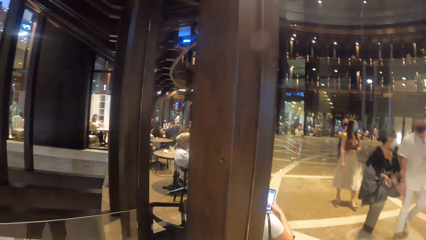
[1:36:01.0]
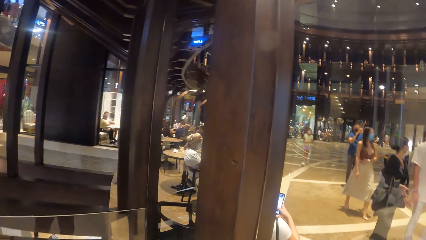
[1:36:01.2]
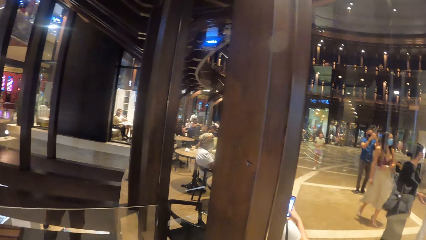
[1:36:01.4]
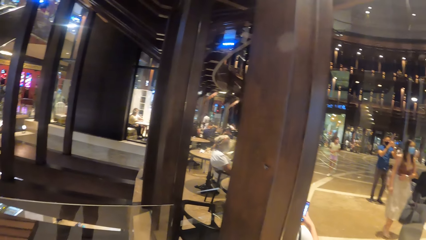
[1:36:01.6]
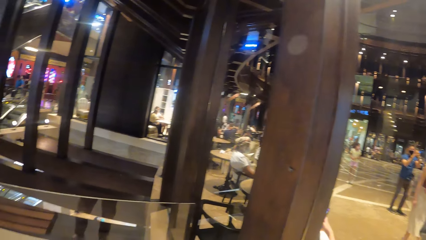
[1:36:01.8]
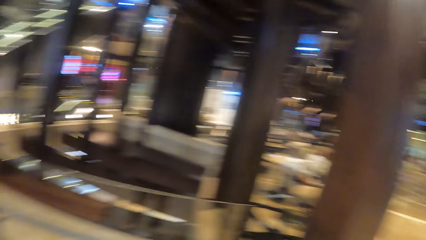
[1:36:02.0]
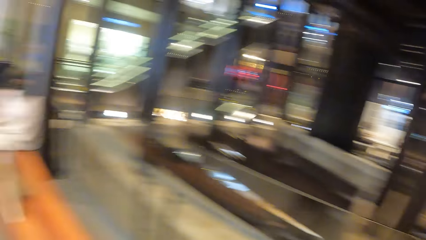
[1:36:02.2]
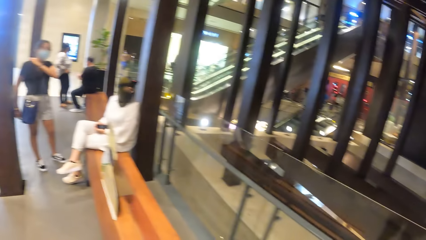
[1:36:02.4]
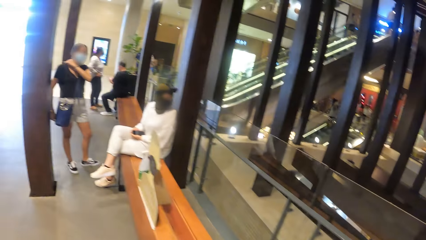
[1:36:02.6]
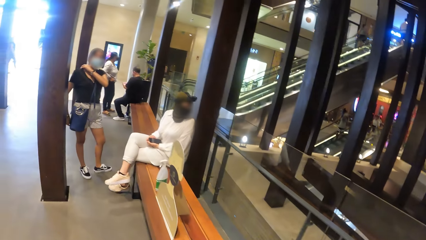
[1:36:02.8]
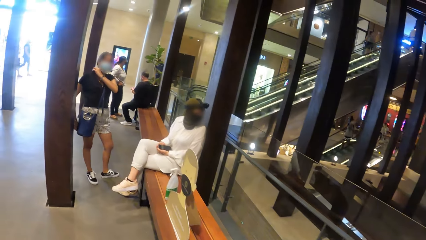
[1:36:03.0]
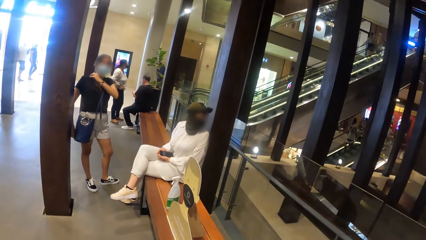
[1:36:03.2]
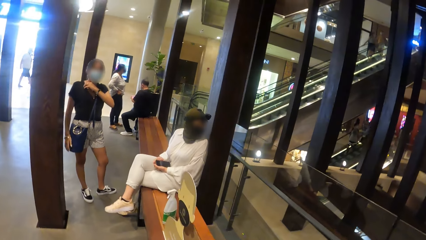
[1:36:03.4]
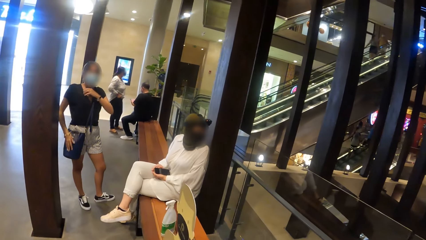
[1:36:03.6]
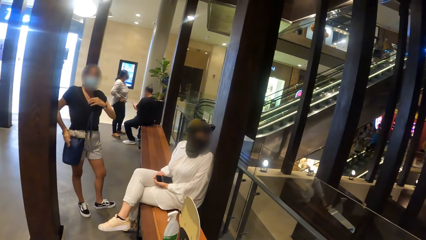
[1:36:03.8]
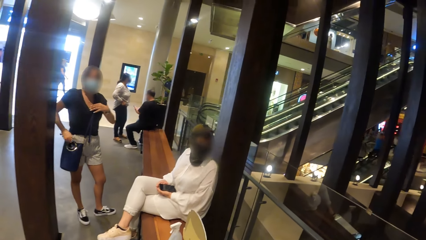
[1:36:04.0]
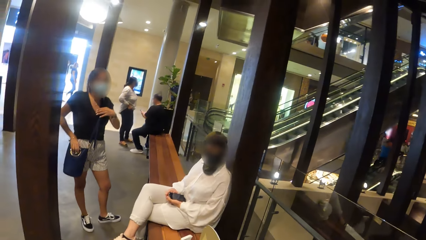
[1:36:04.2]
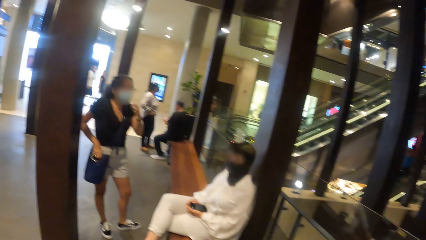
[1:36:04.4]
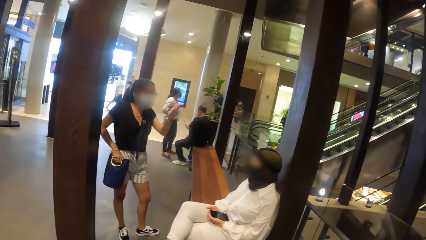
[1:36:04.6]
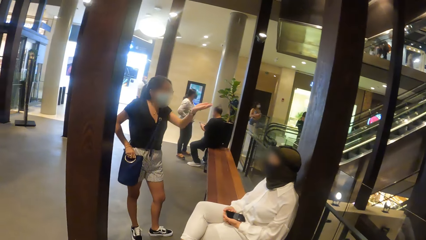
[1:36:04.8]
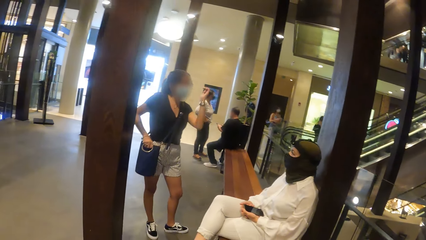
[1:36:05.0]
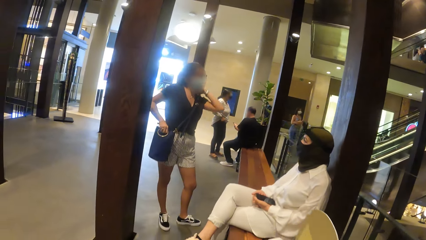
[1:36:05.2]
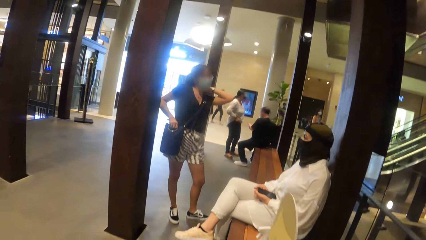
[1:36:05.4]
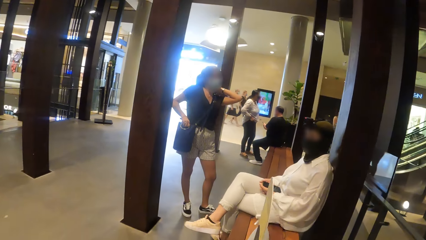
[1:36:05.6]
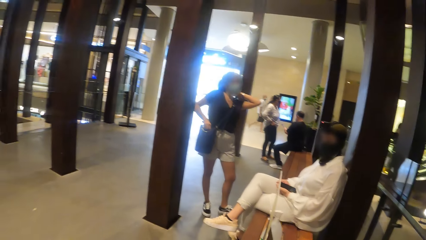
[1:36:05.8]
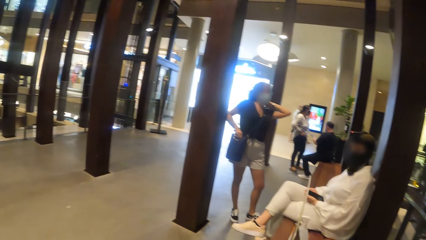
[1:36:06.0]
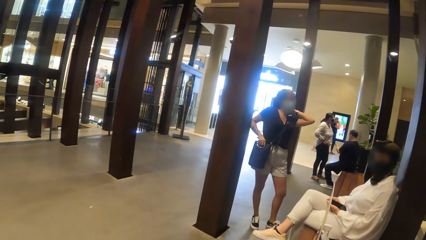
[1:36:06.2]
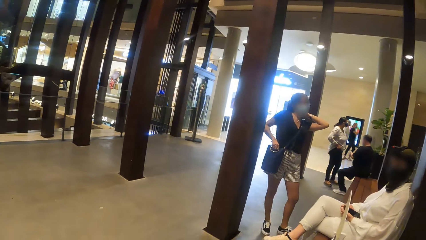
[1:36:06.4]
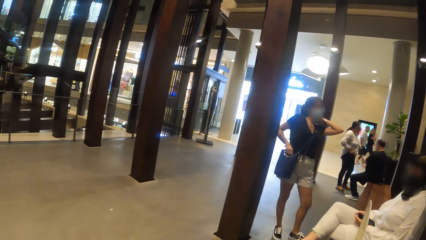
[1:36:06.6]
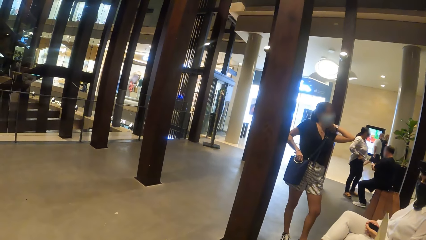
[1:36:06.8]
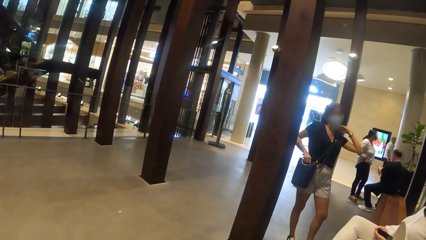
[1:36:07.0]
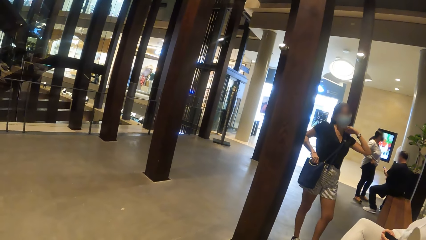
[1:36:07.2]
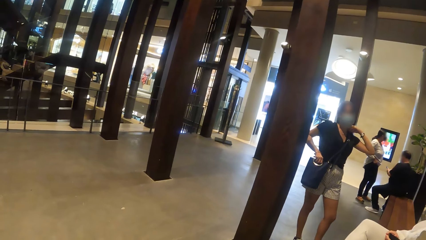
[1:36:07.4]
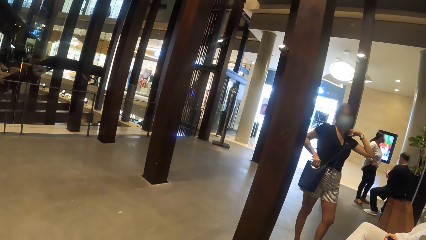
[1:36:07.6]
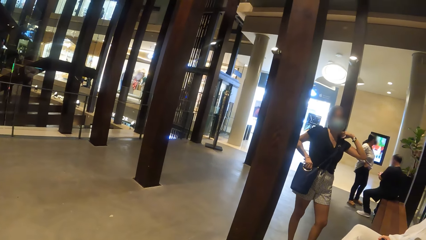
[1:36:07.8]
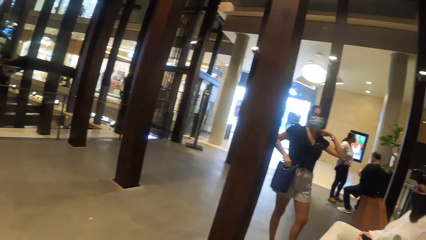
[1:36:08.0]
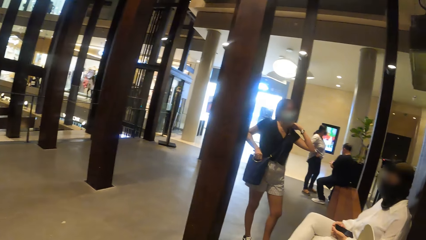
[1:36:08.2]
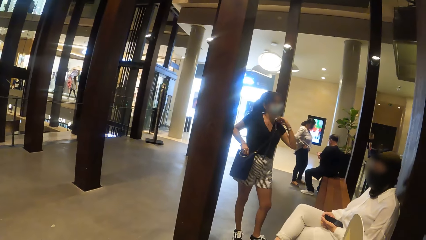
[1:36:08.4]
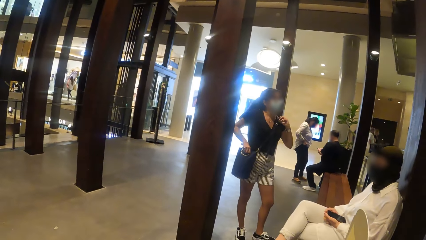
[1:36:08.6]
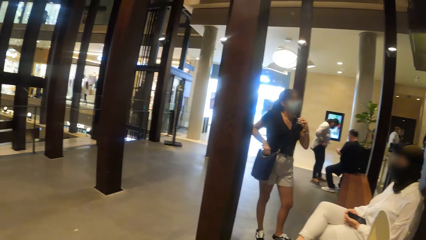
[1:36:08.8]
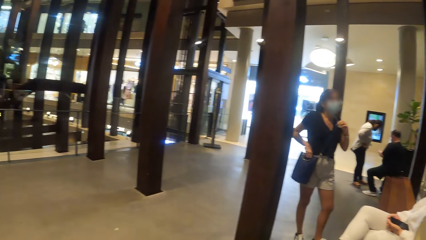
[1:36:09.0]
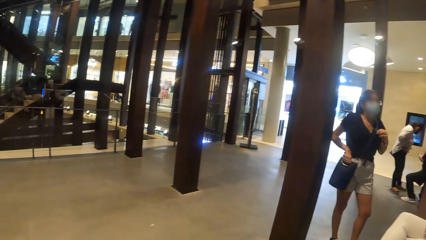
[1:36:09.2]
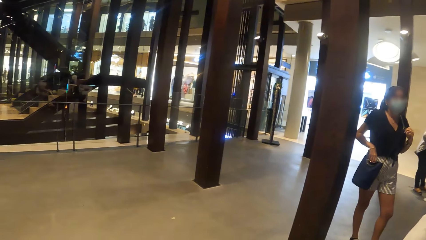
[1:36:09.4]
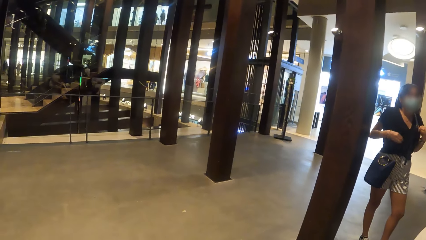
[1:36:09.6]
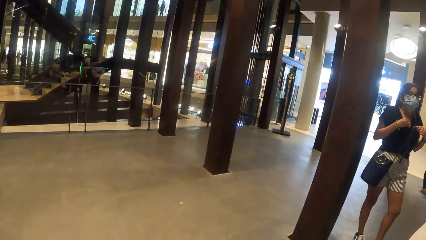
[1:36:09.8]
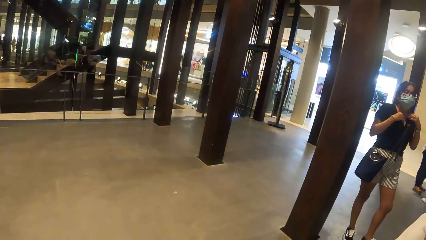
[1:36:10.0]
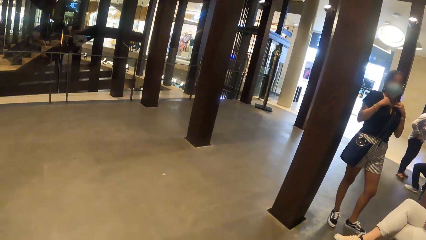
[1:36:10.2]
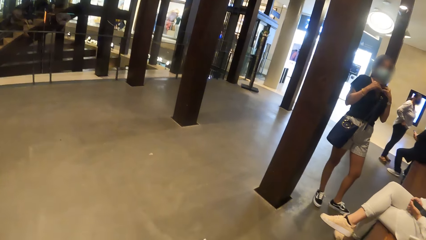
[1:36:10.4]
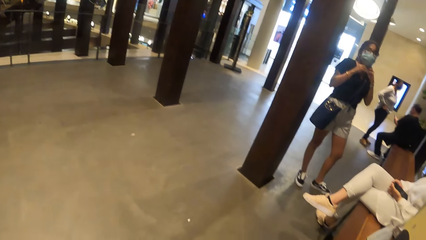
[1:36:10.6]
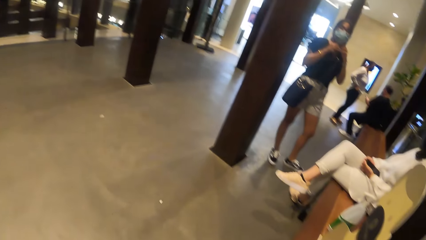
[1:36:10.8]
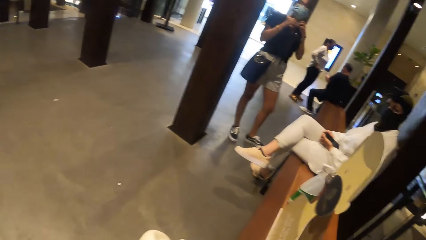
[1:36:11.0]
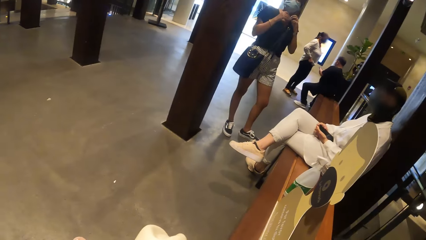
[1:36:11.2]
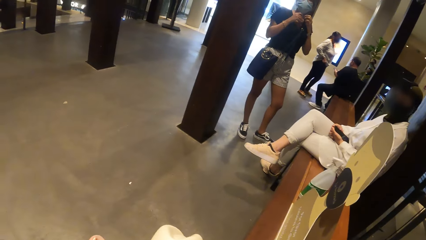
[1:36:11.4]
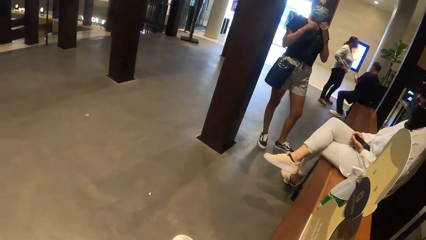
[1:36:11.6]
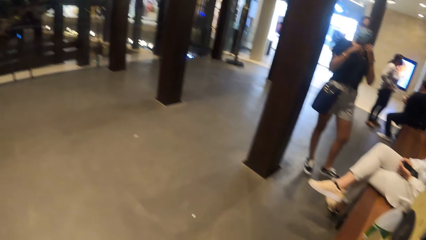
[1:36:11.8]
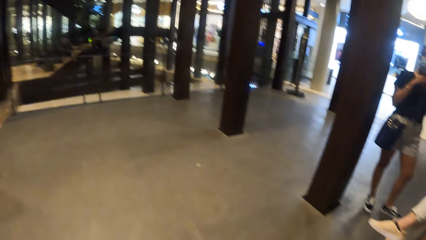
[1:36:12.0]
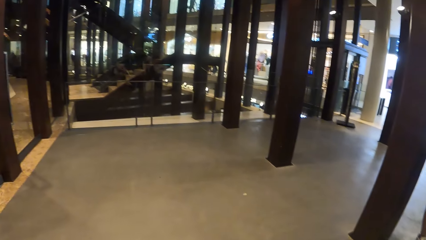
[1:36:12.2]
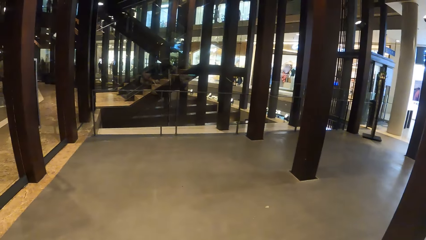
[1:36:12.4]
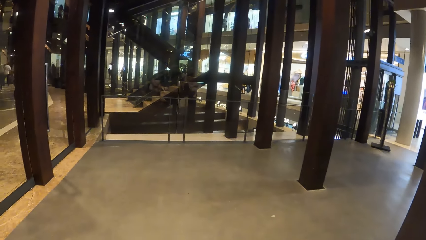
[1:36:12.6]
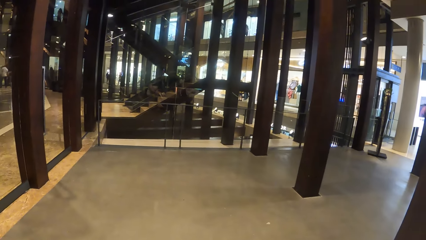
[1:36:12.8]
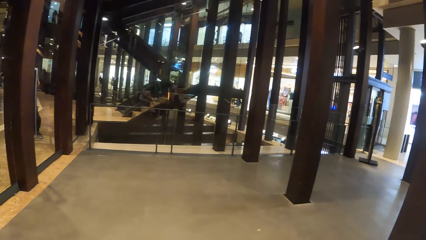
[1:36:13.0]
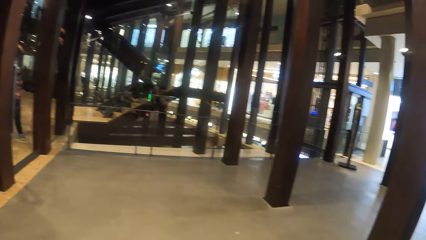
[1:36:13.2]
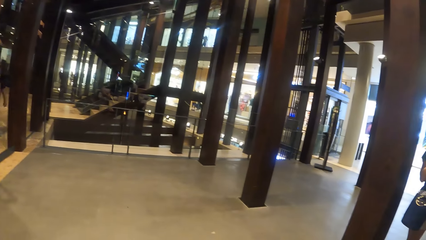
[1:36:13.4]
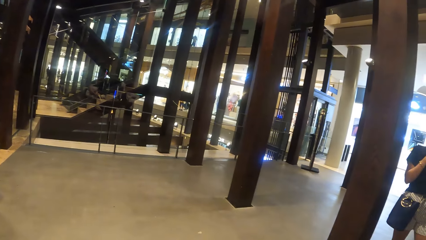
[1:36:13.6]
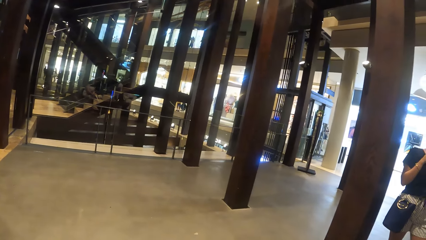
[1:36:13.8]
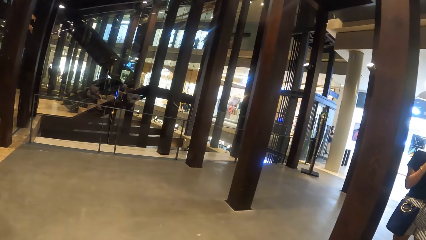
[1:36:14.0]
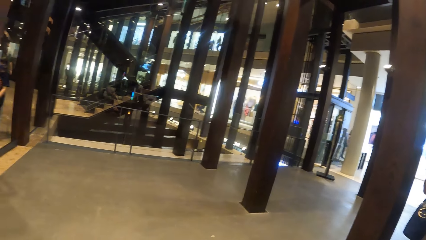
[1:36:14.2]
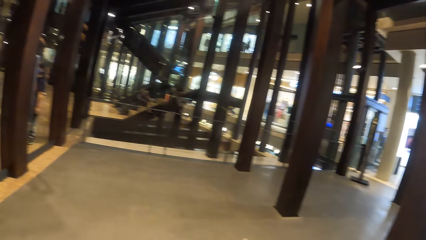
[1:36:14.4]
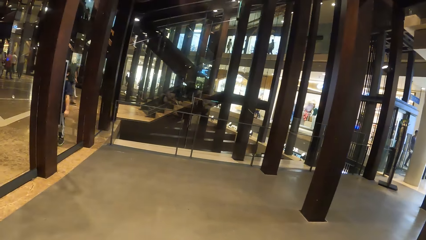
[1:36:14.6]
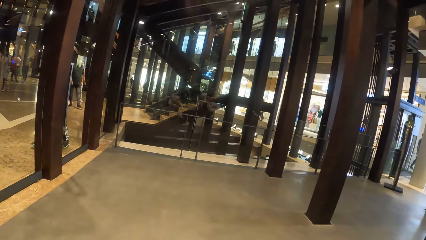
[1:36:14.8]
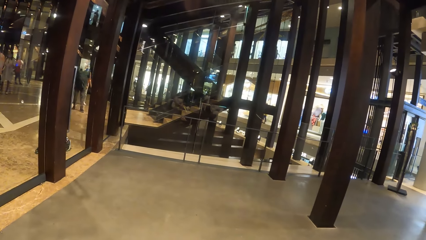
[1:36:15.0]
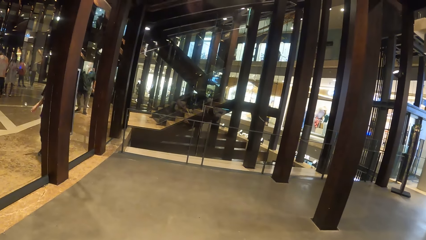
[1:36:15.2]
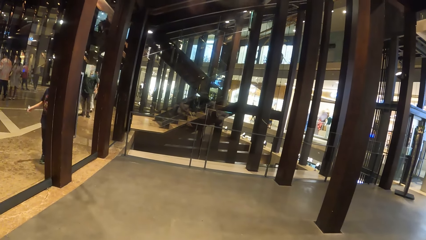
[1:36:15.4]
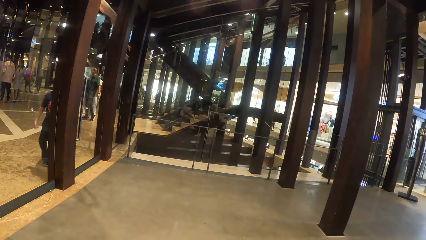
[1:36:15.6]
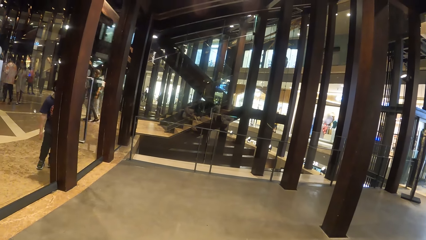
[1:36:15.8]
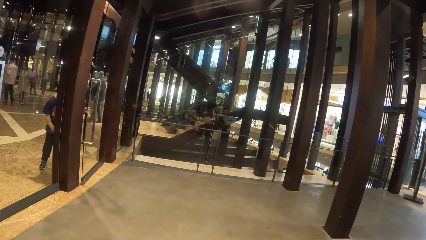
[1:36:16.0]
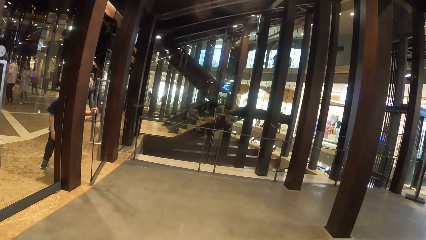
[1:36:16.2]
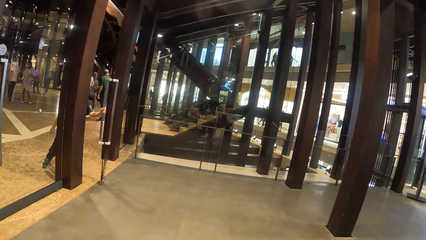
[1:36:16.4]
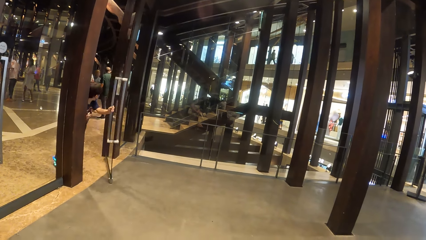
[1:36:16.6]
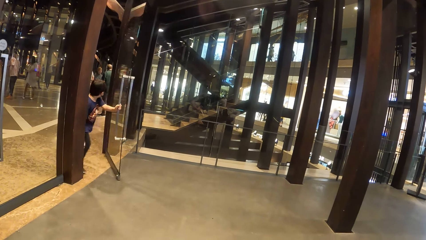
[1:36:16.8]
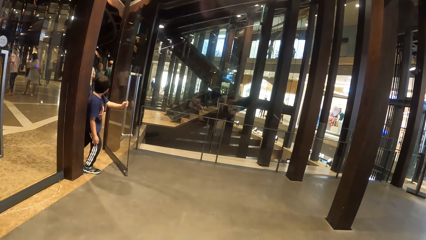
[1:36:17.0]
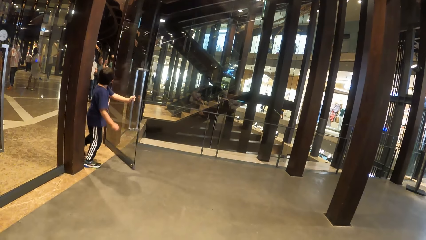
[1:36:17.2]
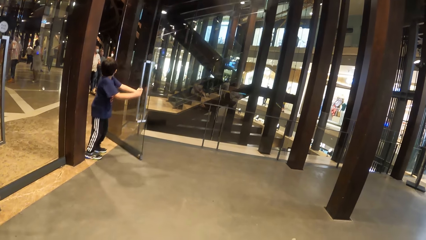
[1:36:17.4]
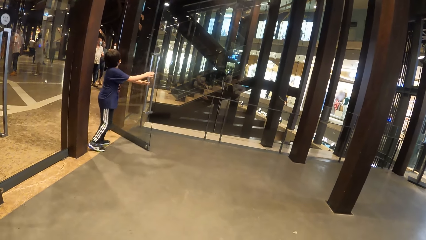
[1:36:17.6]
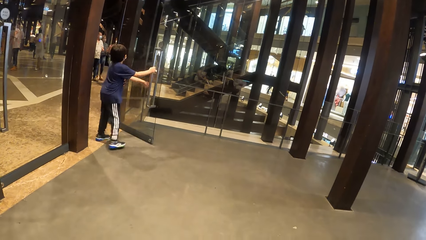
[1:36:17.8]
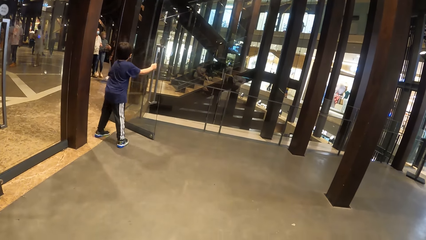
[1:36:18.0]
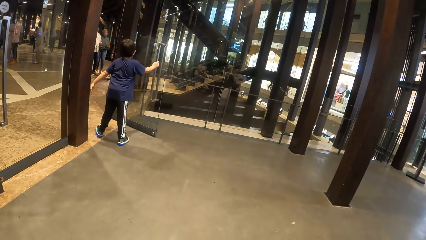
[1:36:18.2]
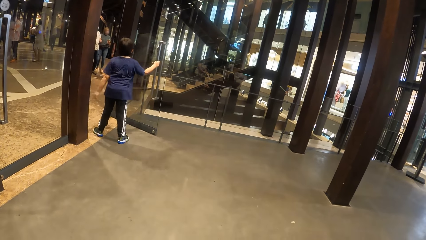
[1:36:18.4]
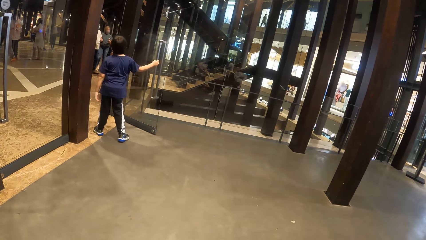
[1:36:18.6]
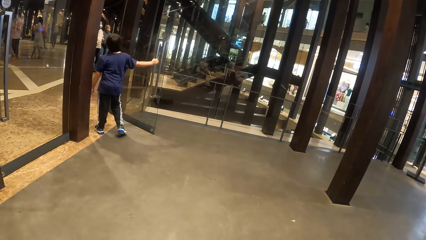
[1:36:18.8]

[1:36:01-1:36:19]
The woman holds the bag with her right hand and interacts with another woman. The first woman adjusts a necklace on her neck with both hands. The camera wearer looks around.
